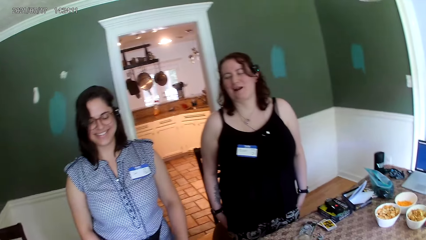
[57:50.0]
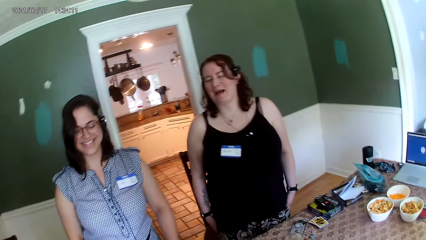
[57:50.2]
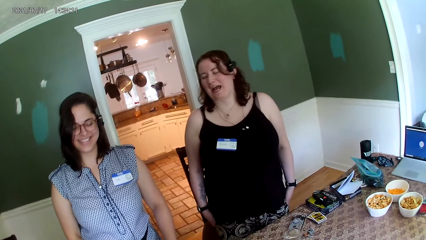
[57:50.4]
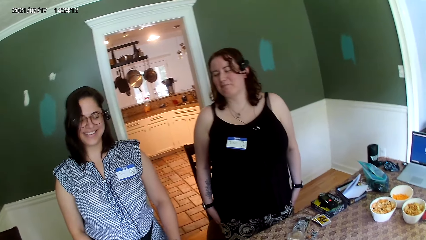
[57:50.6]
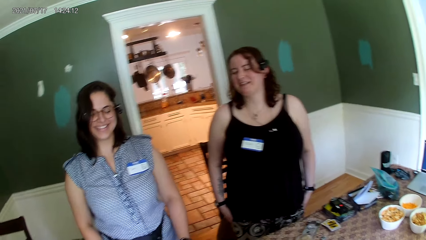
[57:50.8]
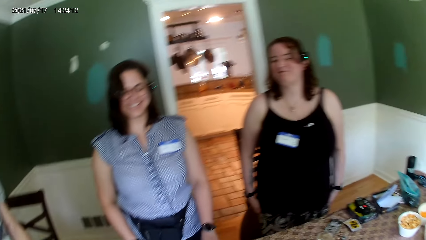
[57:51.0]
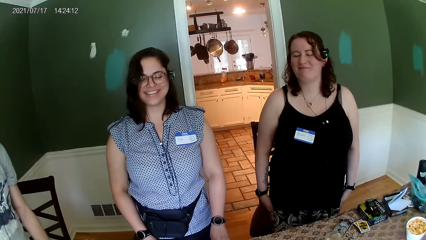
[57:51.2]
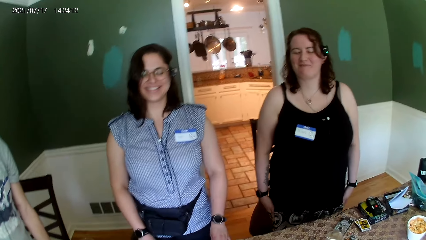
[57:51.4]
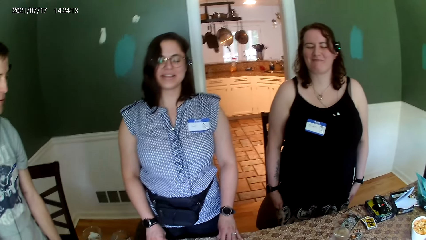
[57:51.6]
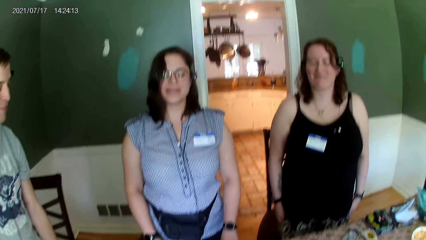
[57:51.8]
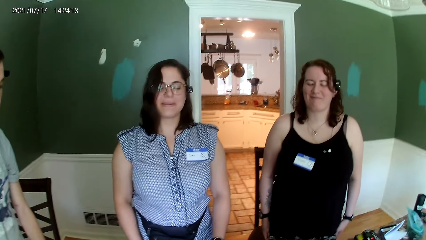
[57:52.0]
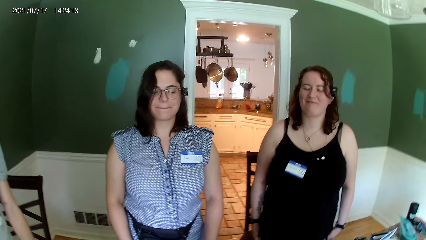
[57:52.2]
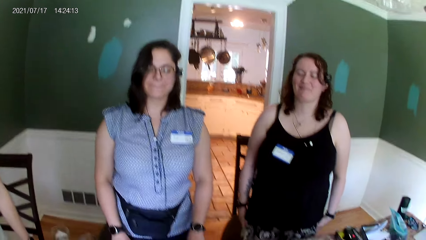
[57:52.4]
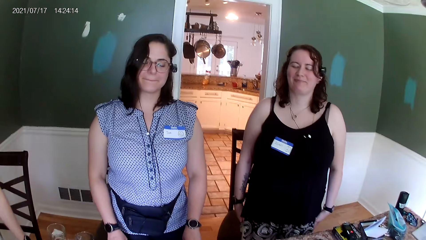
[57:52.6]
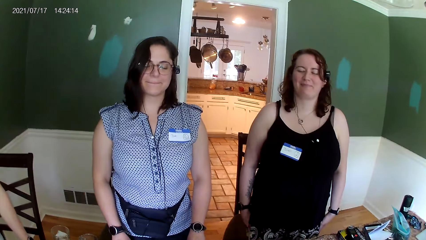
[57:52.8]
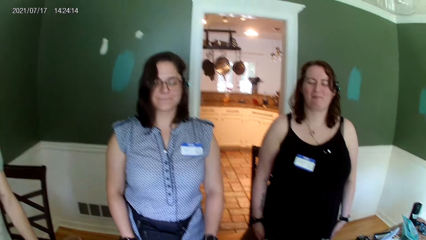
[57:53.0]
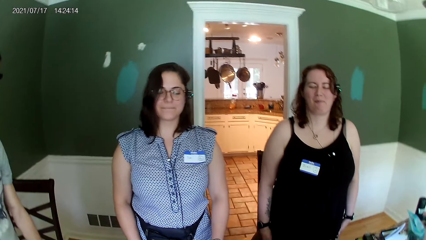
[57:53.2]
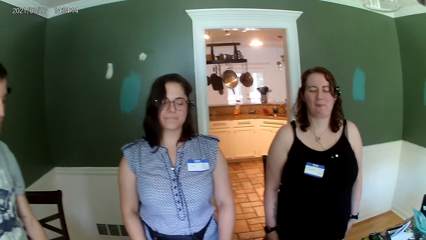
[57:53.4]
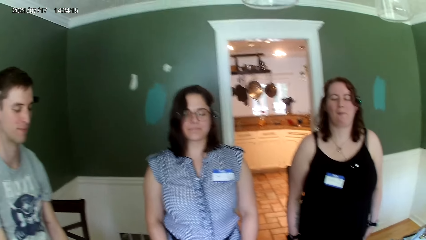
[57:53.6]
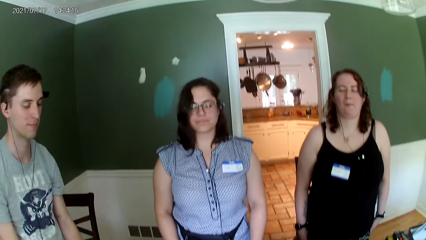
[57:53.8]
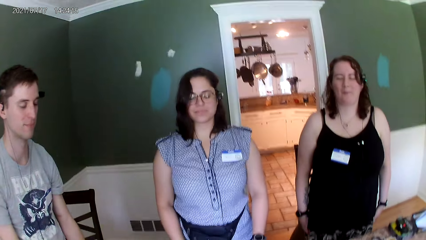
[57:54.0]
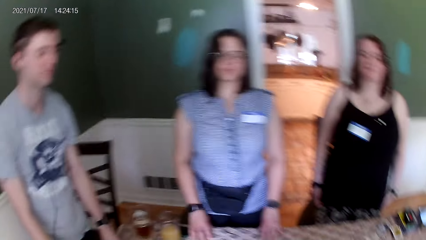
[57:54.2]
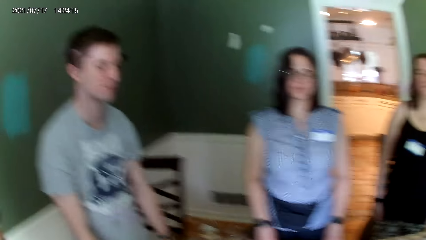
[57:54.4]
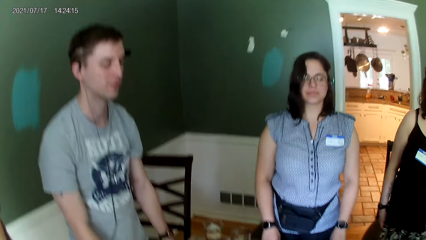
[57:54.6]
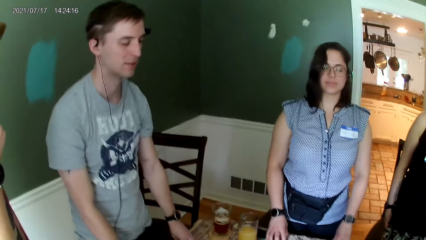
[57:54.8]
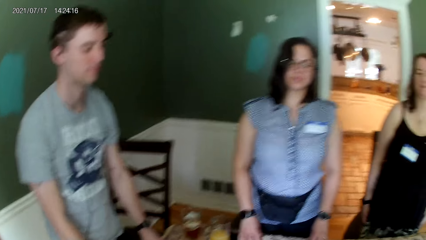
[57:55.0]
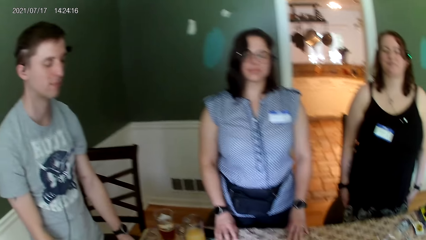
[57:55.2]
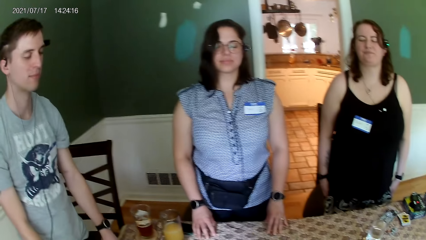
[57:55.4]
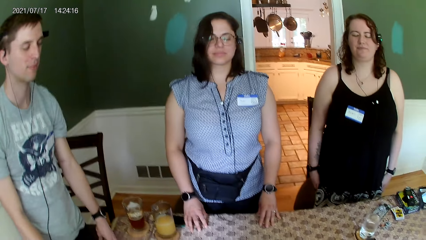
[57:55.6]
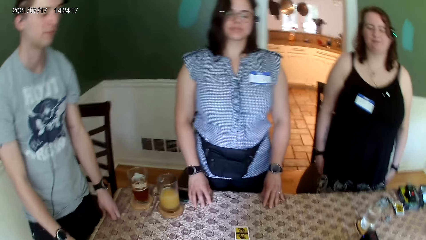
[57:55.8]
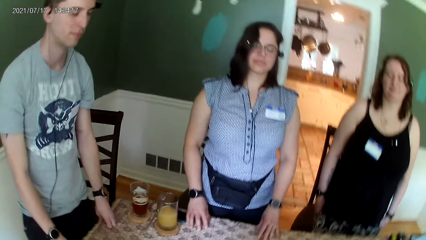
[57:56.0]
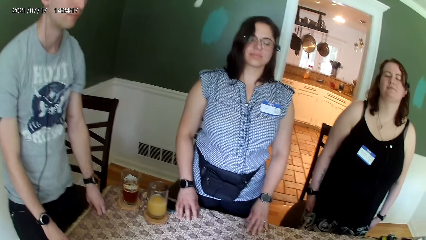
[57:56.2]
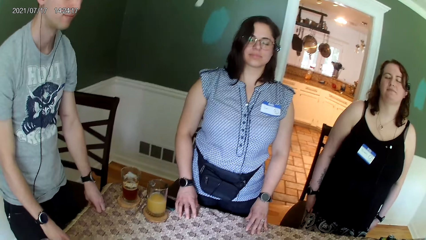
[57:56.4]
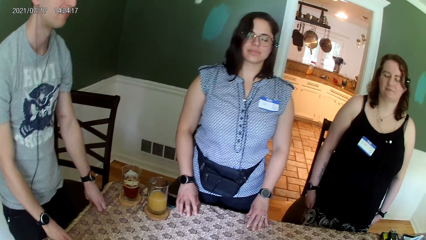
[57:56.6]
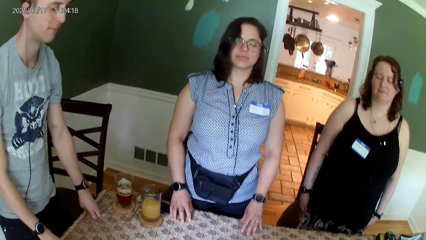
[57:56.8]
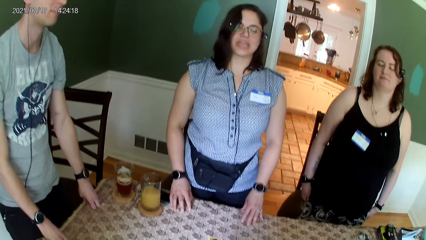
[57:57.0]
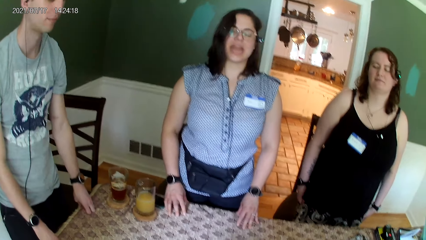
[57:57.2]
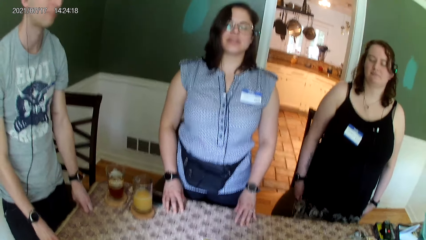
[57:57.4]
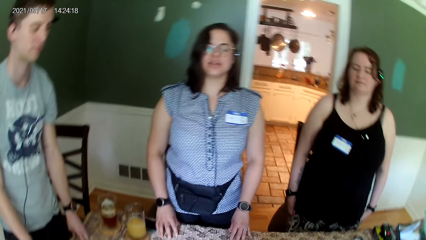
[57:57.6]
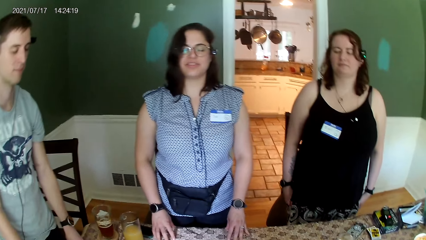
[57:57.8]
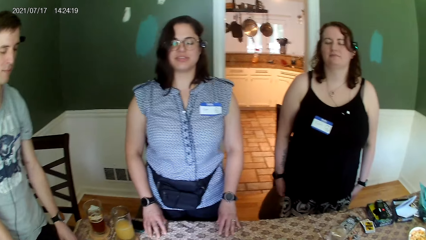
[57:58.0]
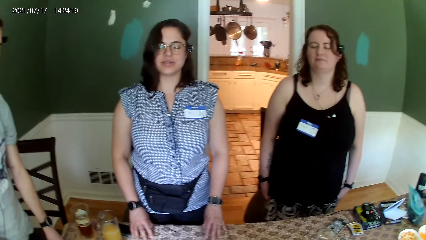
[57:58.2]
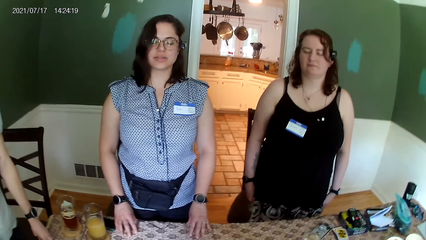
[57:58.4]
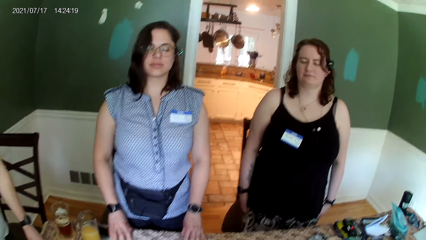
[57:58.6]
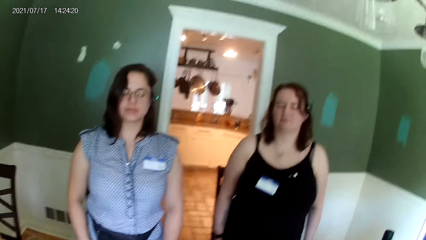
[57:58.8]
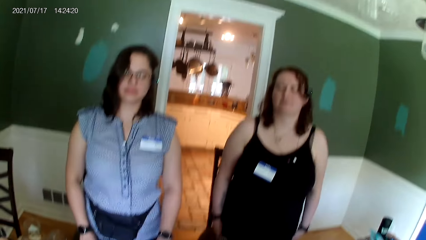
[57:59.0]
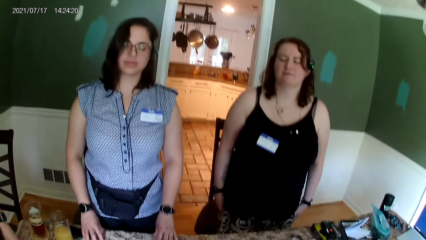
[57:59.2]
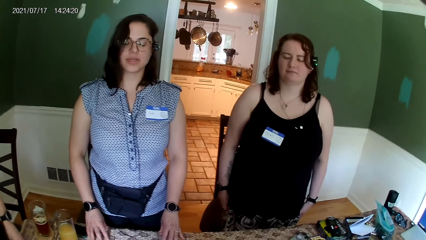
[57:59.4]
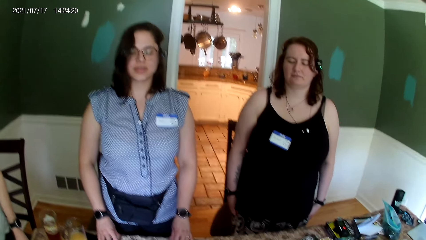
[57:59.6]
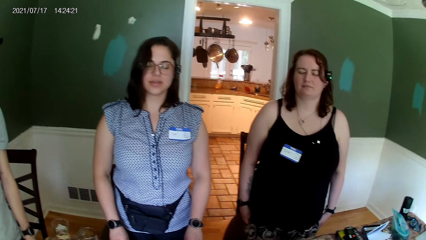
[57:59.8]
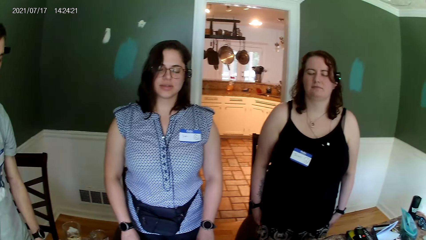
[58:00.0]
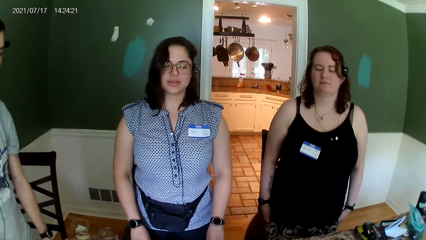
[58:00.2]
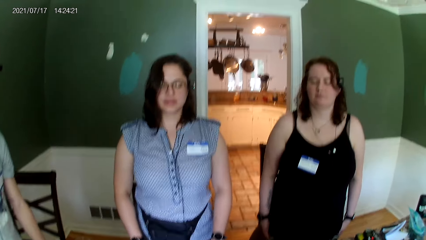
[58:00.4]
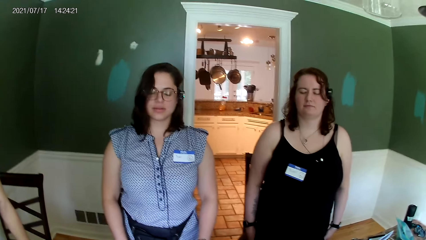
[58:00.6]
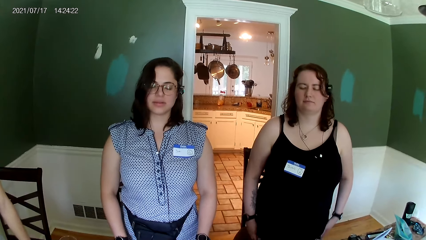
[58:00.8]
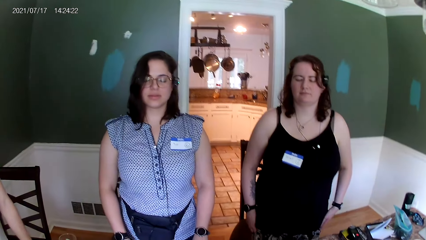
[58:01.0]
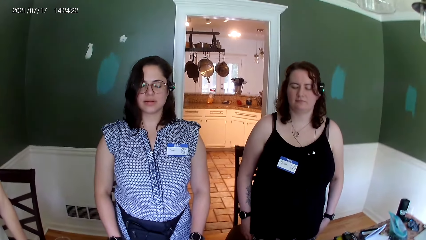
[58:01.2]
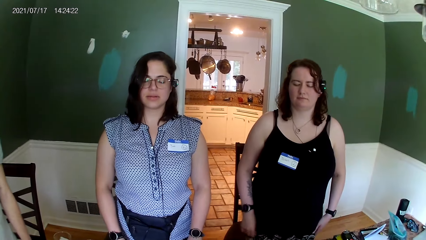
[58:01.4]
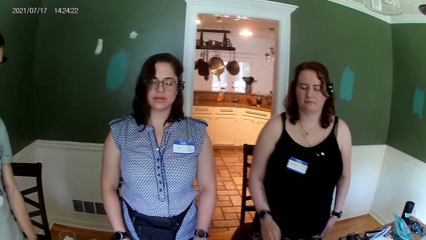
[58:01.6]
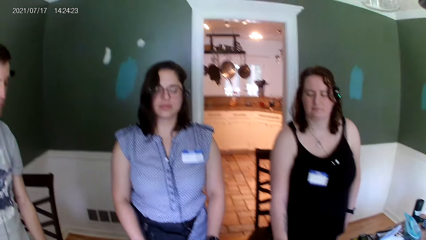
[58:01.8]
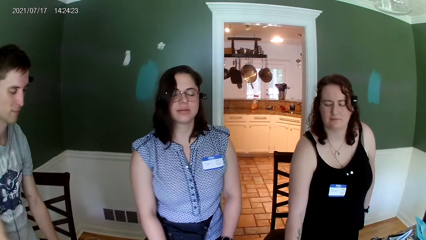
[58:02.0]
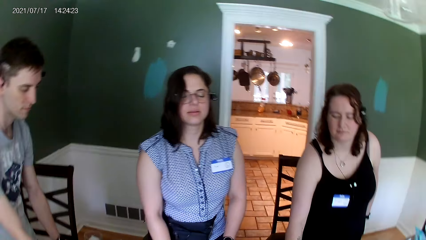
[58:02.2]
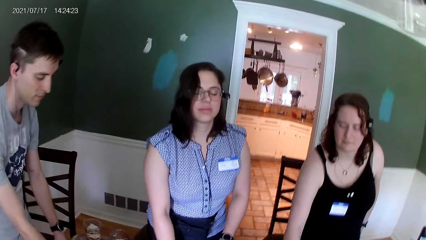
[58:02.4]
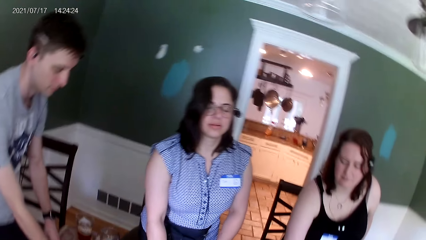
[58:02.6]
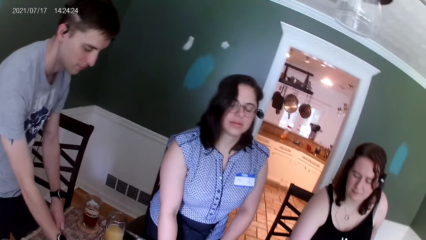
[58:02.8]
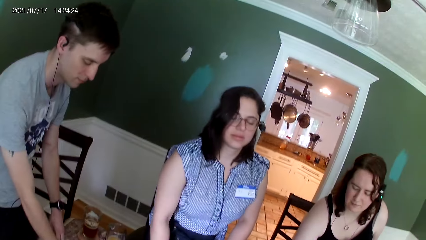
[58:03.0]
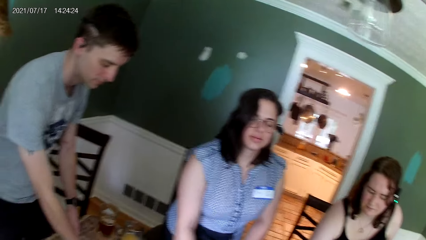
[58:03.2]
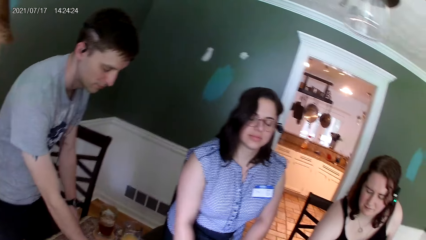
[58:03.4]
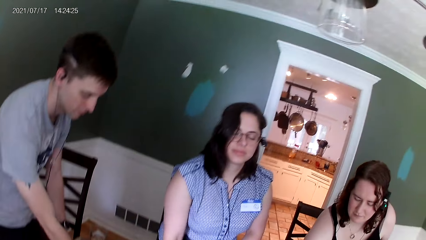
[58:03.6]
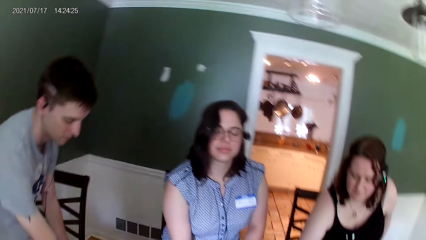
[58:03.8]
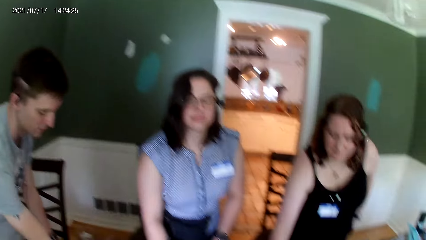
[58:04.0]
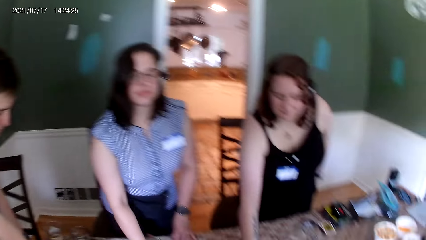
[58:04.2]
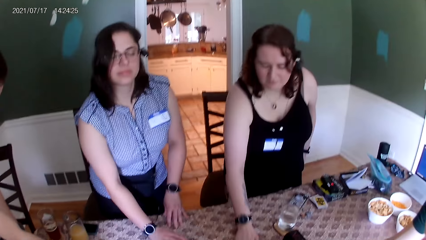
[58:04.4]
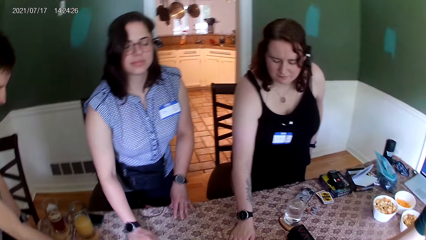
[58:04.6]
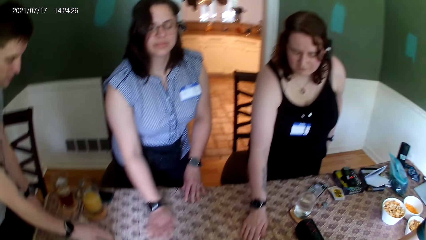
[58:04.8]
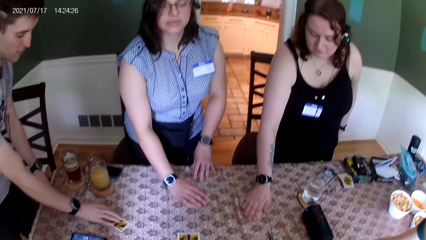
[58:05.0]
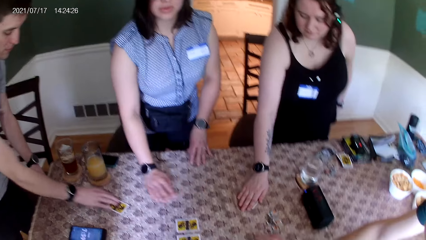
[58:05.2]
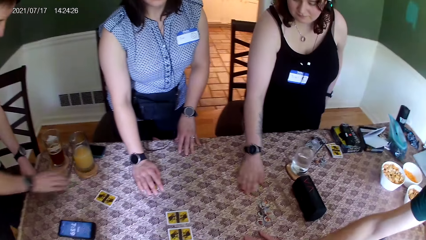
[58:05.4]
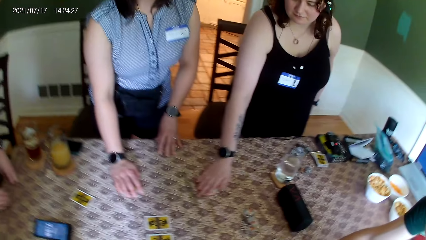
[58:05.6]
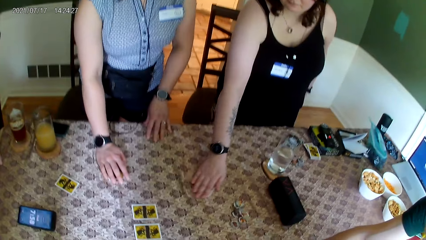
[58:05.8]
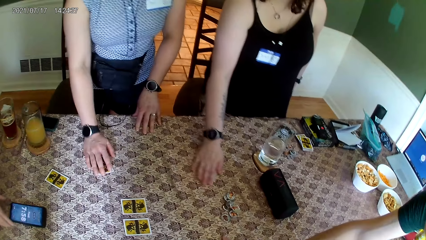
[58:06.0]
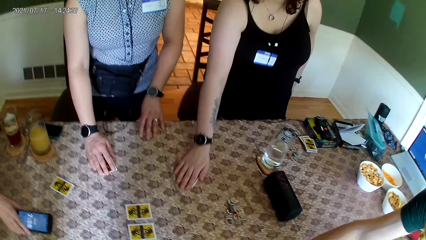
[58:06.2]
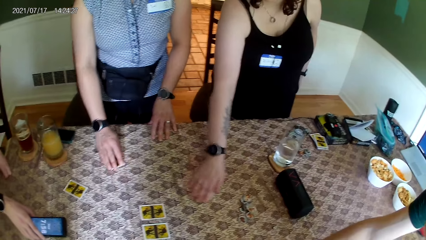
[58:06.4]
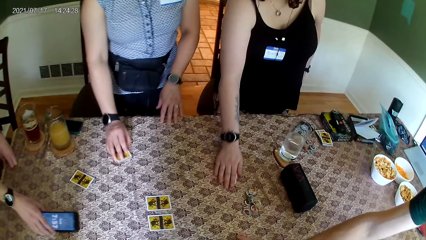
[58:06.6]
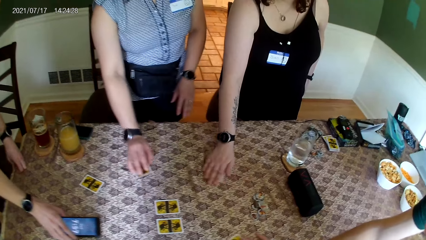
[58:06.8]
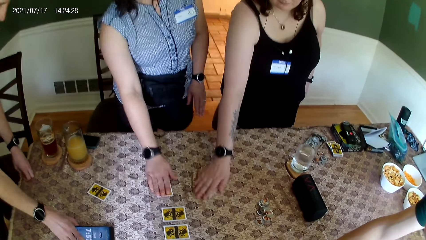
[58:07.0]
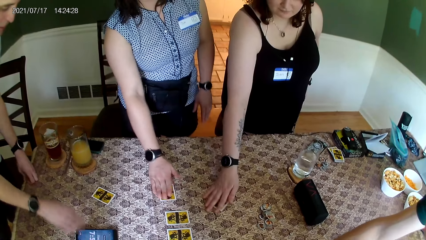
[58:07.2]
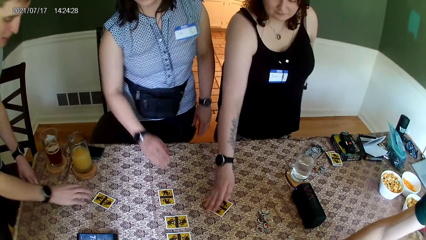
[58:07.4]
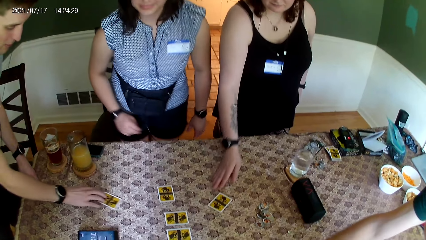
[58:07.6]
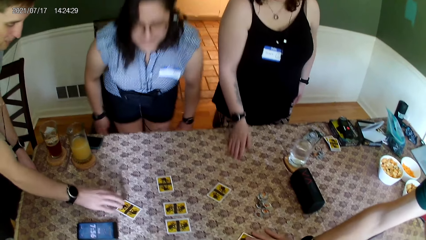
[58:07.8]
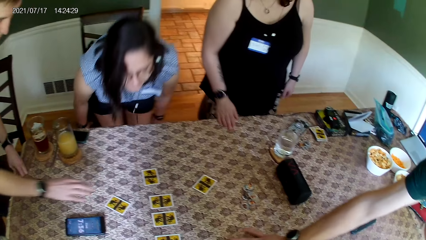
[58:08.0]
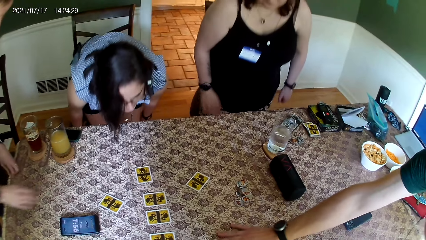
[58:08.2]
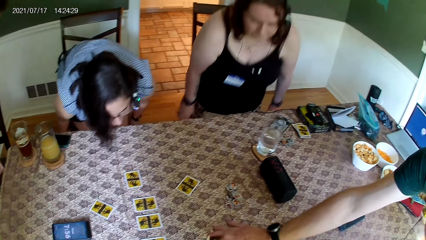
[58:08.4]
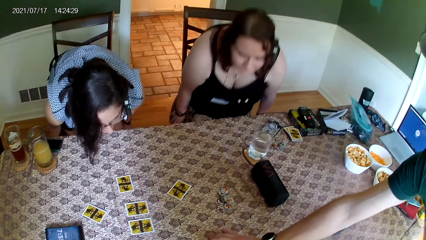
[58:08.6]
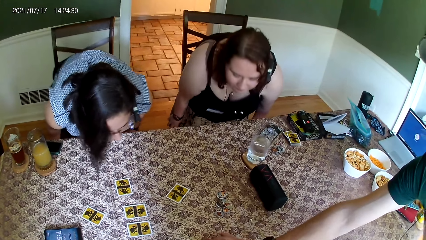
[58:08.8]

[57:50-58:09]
A woman replies to a man. The camera wearer converses with a female. They move cards on the table.
